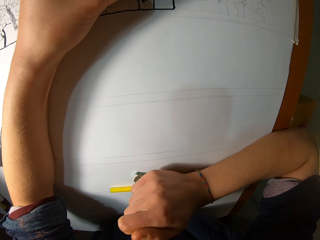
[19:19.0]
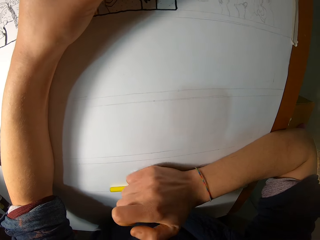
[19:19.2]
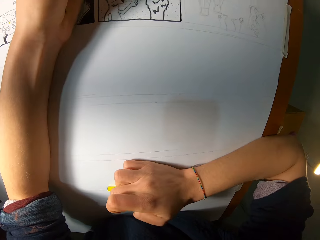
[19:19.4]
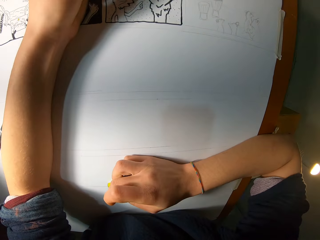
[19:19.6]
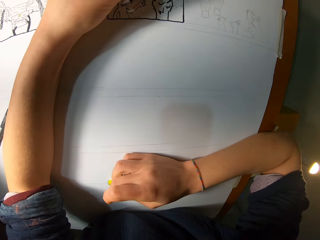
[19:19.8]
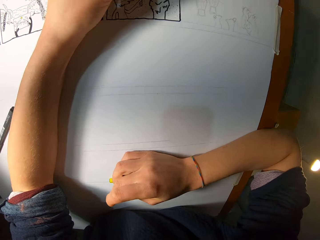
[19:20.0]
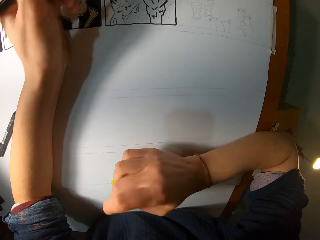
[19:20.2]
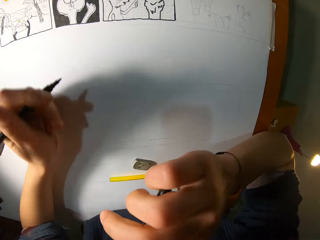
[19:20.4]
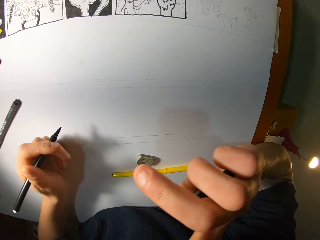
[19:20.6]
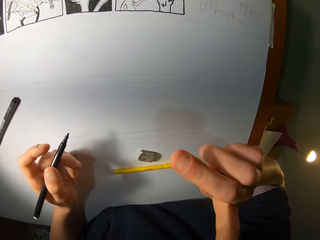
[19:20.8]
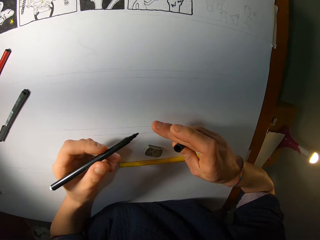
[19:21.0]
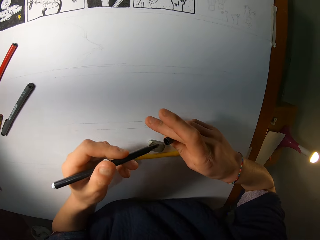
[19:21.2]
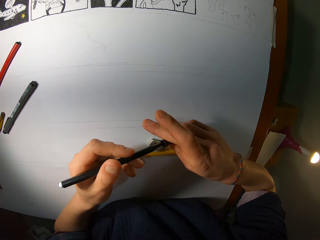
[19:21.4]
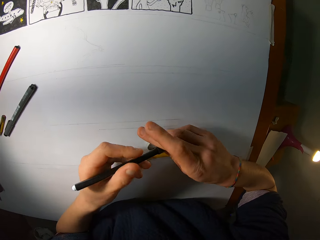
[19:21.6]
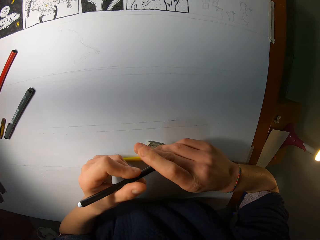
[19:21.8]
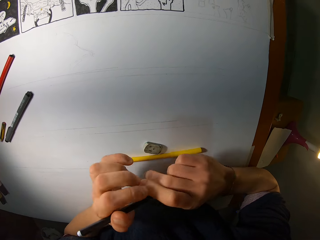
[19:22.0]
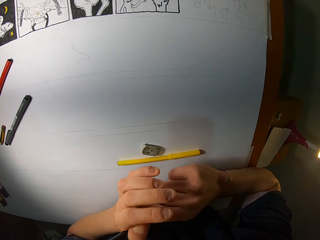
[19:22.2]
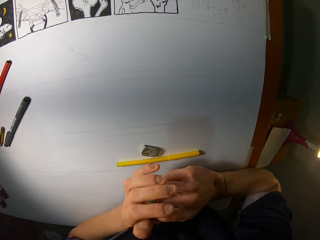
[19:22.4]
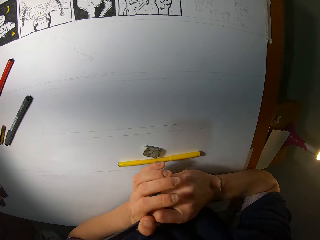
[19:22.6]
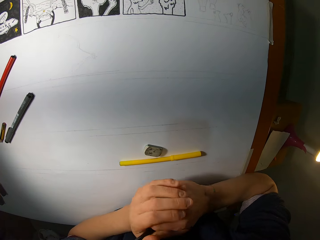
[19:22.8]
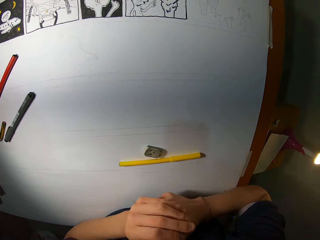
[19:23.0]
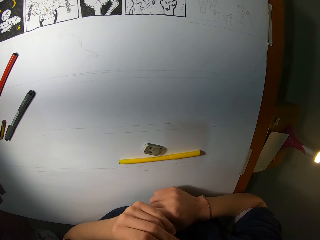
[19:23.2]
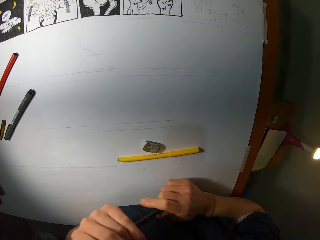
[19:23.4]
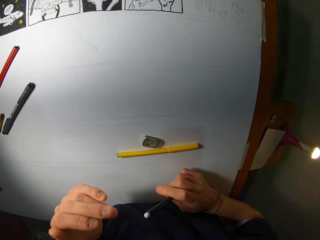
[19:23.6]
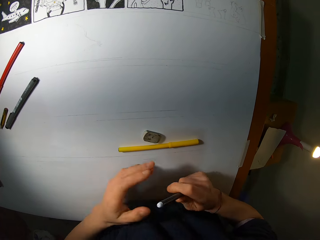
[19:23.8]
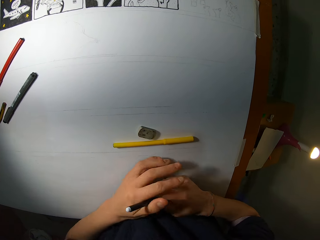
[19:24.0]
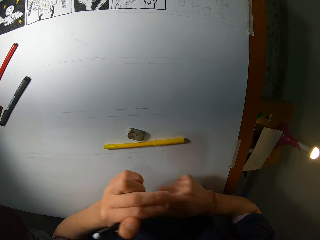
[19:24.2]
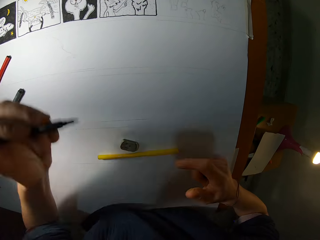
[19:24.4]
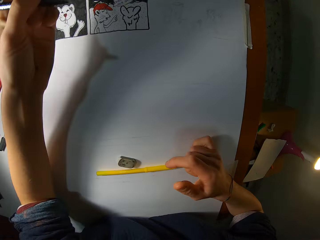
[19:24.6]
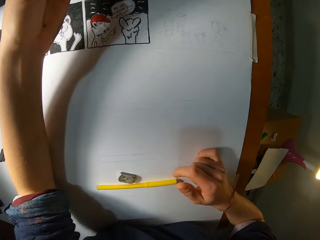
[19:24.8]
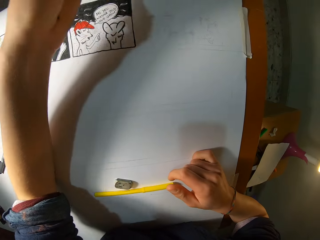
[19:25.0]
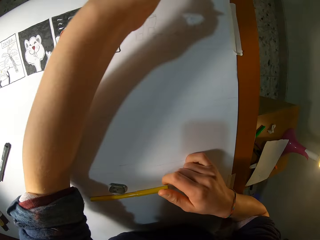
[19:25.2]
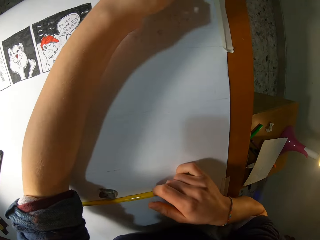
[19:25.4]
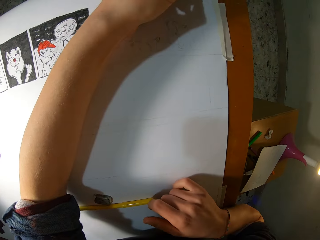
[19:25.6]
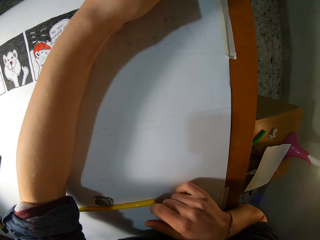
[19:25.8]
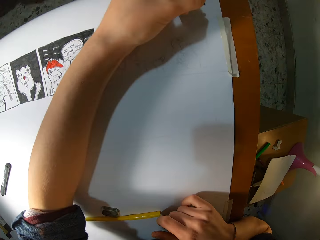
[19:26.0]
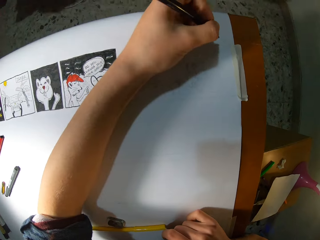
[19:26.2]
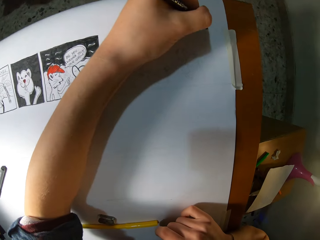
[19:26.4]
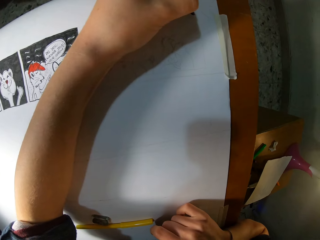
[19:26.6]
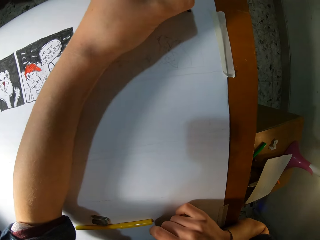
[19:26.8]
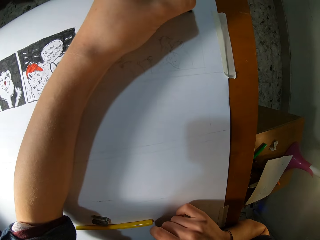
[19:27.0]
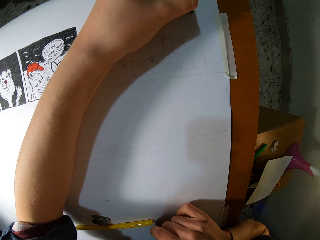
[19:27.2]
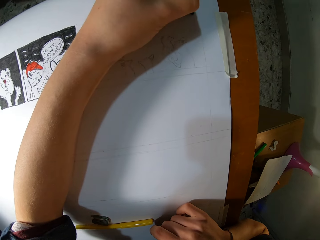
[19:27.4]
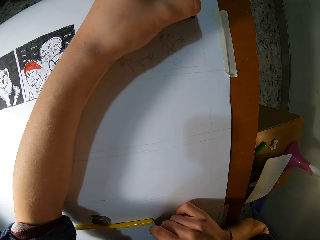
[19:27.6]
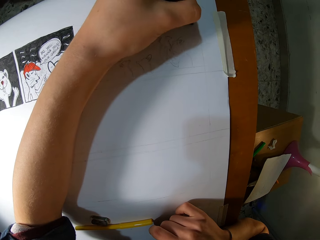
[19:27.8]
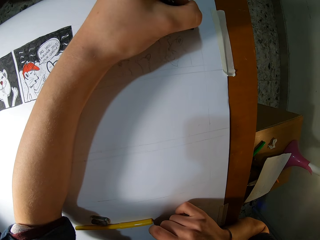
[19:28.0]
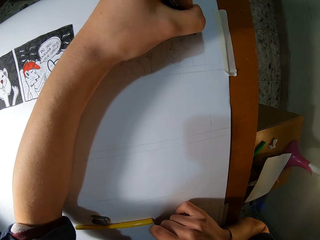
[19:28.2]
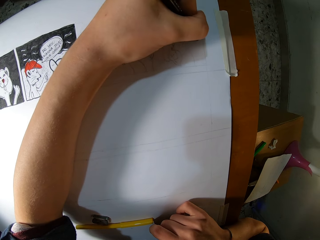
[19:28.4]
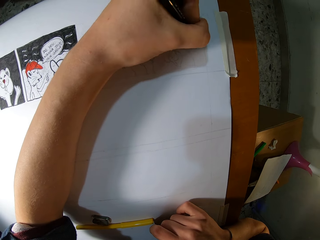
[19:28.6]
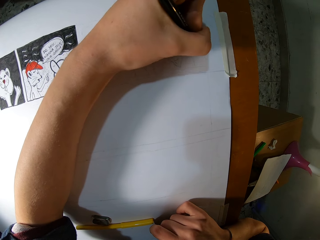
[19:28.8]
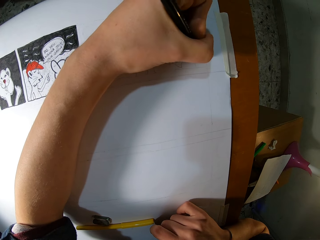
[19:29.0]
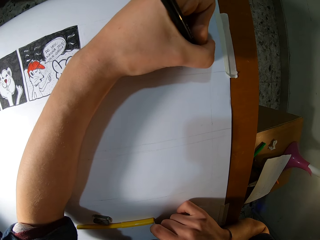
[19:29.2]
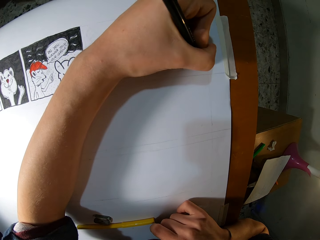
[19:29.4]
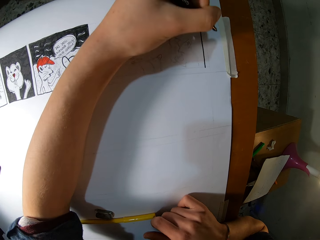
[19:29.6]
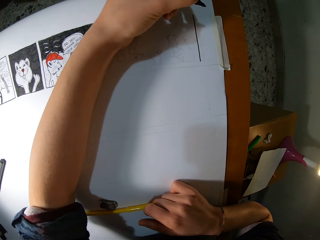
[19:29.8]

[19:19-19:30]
The camera wearer holds the pen or marker. He closes the marker with the marker cap with both hands. He opens the marker with both hands. He holds the pen with the left hand. He traces on the paper with the marker in his left hand.

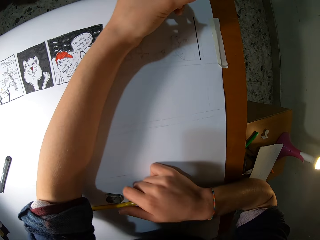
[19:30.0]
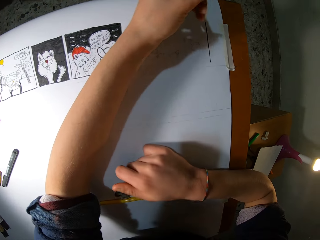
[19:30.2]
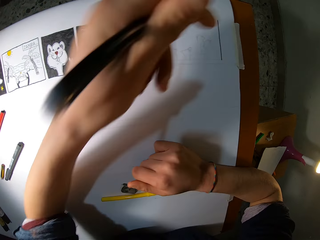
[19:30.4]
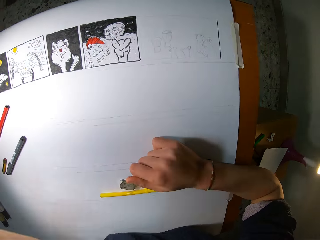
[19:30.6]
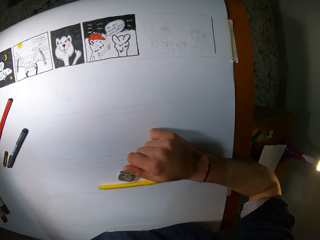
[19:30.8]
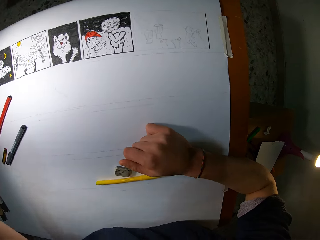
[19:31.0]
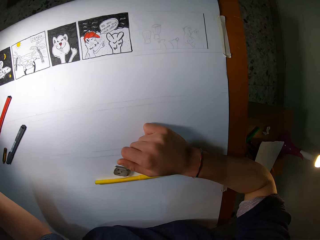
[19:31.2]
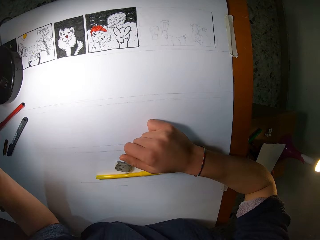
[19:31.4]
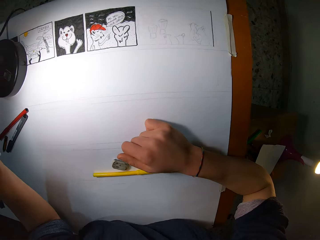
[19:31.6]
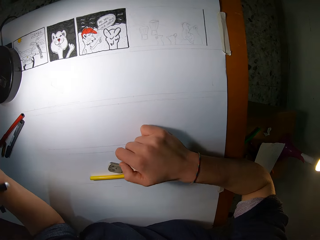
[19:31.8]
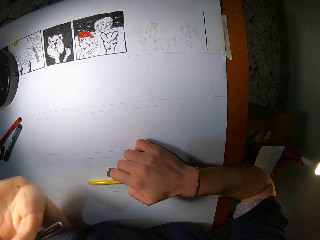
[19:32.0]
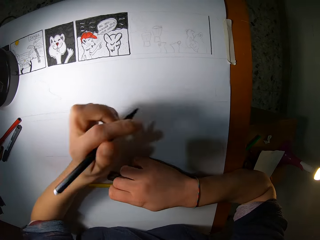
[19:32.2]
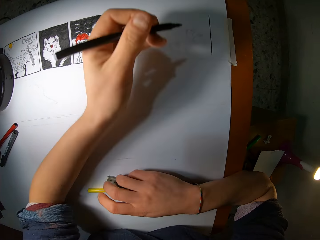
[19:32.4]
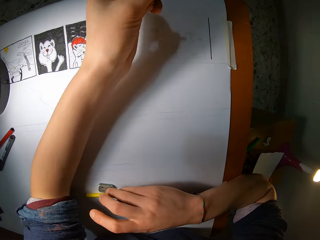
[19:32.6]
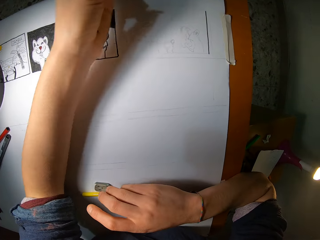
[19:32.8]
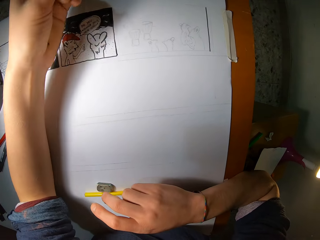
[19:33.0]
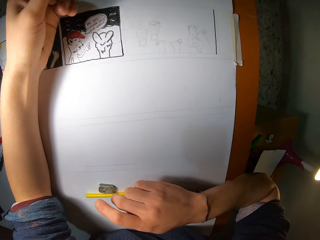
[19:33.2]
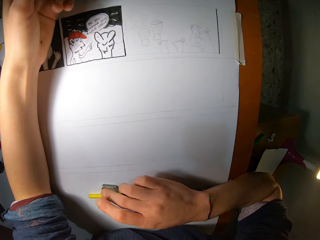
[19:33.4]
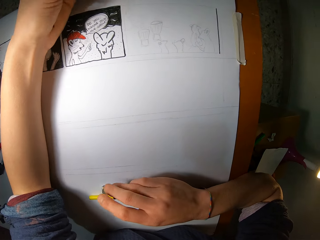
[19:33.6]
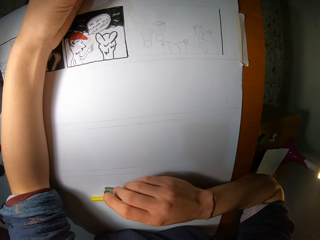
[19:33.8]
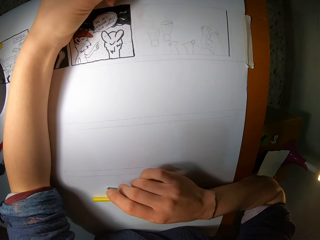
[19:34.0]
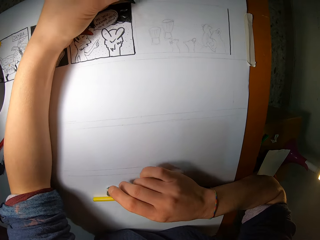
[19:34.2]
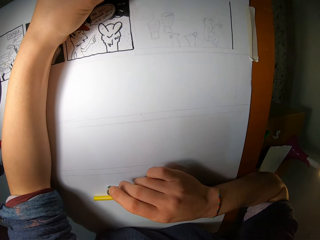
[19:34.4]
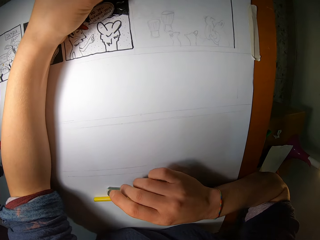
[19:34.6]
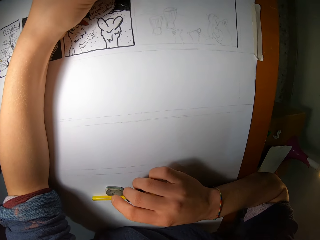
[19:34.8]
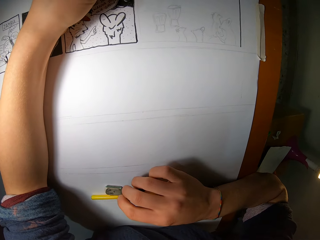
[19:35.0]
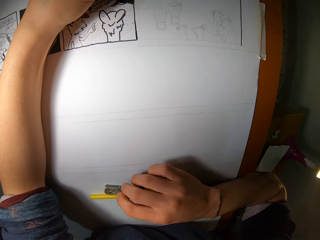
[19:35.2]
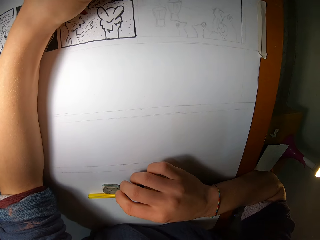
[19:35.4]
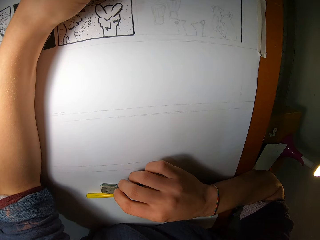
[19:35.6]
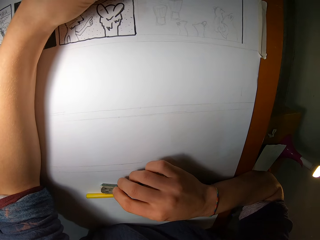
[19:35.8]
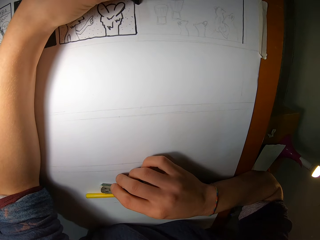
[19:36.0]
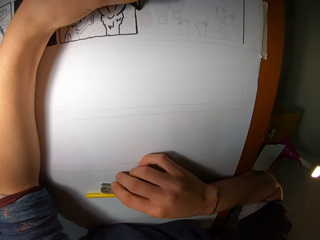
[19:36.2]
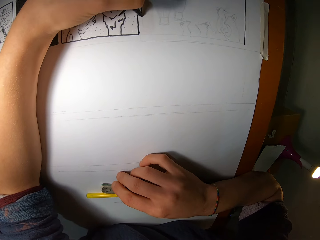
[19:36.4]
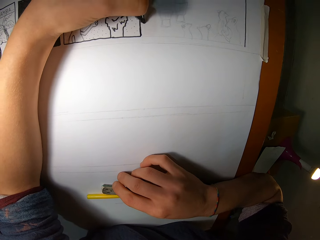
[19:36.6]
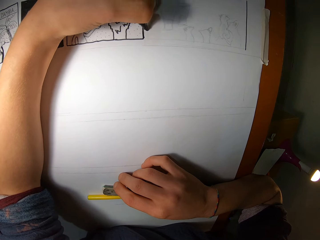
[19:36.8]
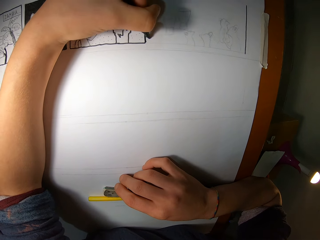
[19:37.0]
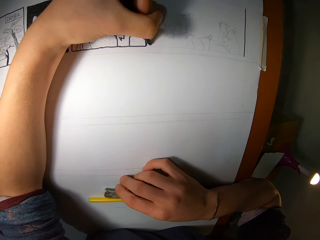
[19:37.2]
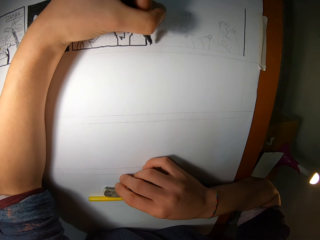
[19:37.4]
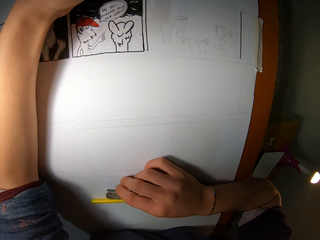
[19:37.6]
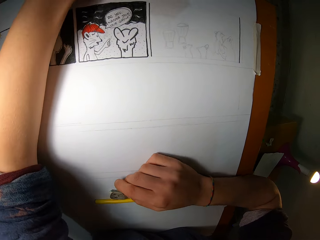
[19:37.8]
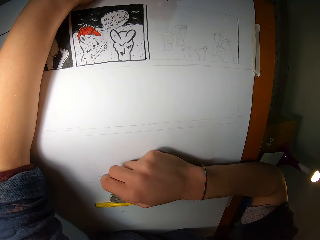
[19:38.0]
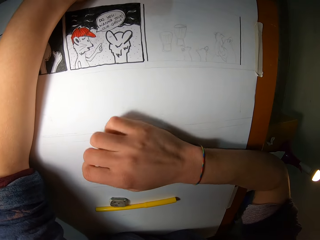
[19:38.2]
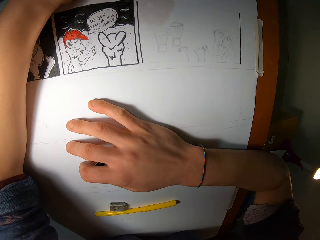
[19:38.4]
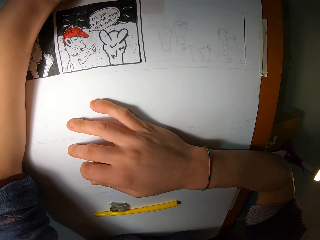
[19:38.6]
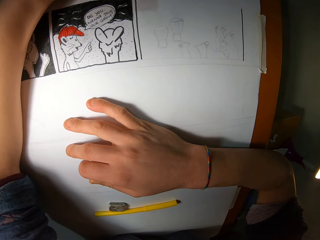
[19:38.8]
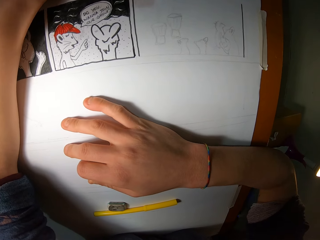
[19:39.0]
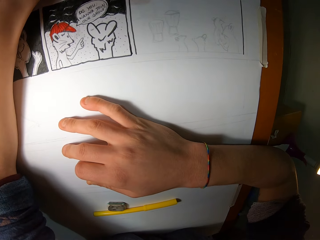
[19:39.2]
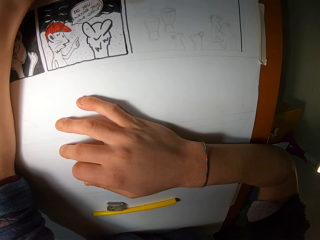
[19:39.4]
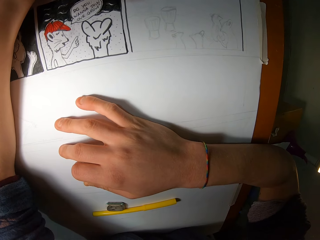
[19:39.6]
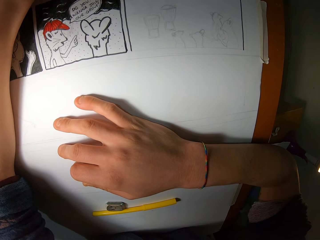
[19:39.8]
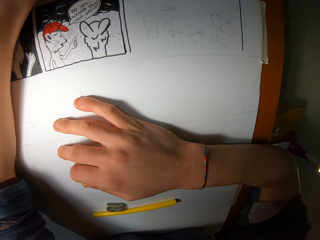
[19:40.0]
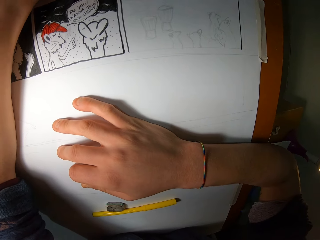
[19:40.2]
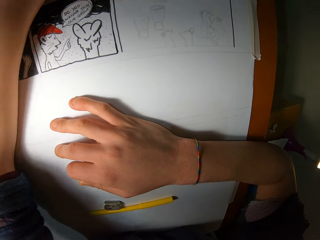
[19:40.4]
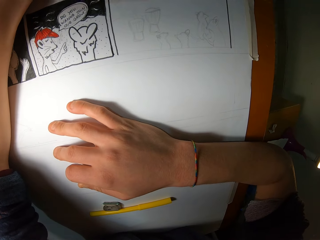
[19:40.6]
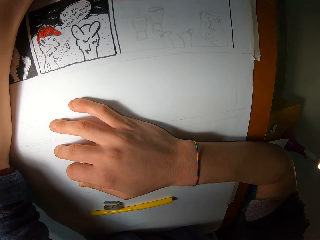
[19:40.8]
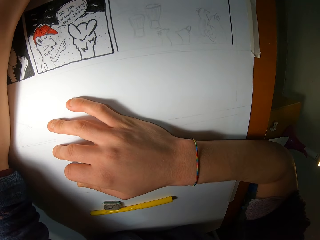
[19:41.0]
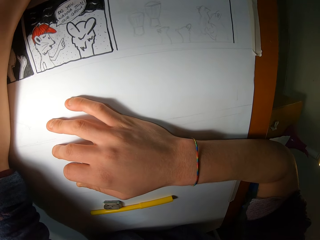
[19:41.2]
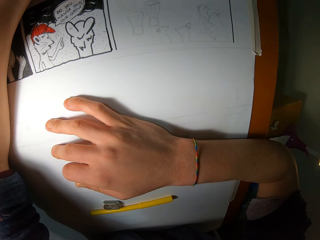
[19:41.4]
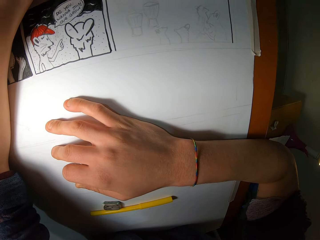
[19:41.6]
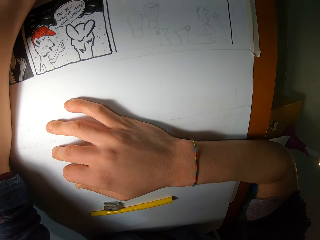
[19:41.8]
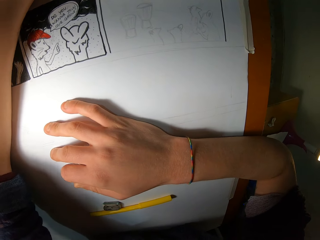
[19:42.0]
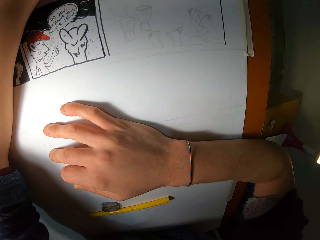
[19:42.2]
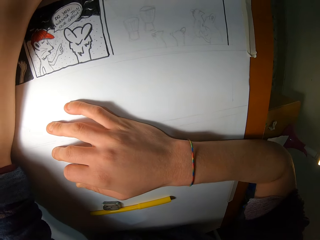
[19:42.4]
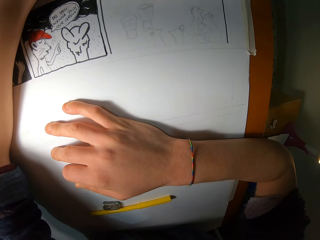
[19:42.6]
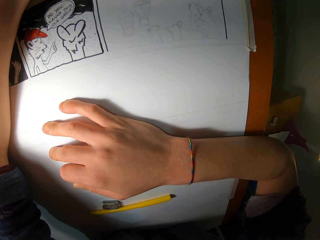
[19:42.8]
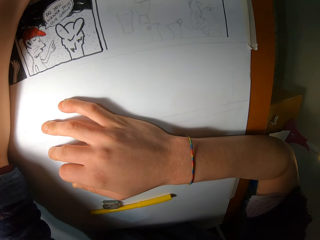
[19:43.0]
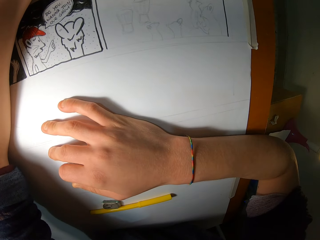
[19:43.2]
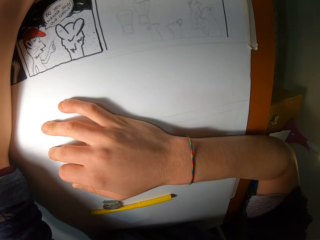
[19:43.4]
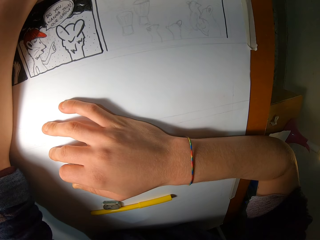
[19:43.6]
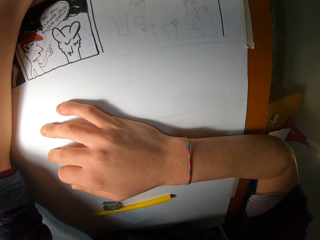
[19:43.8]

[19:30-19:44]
The camera wearer lifts the hand. He adjusts a lamp on the paper with his left hand. He holds the pen or marker with the left hand. He traces on the paper with the marker in his left hand. He puts the hand on the paper.
